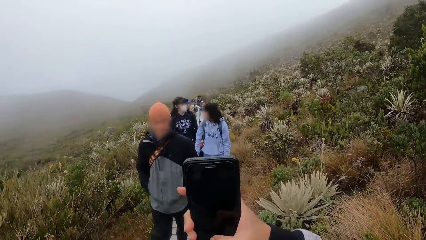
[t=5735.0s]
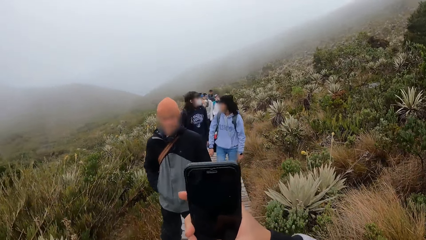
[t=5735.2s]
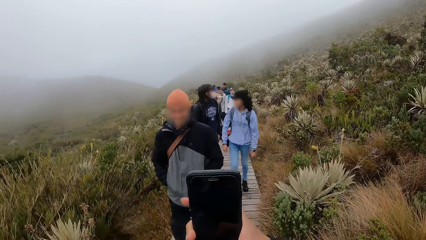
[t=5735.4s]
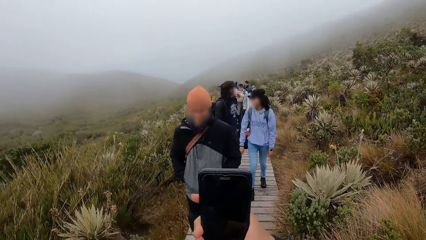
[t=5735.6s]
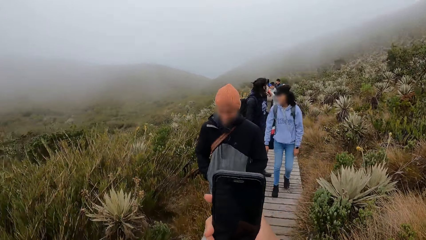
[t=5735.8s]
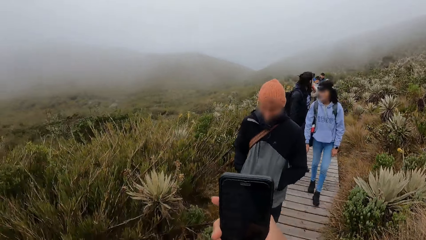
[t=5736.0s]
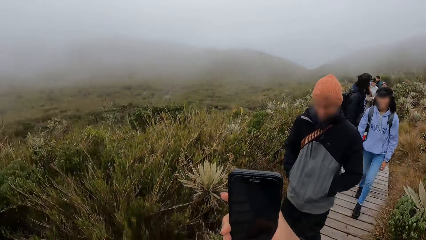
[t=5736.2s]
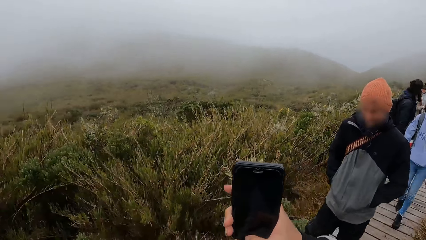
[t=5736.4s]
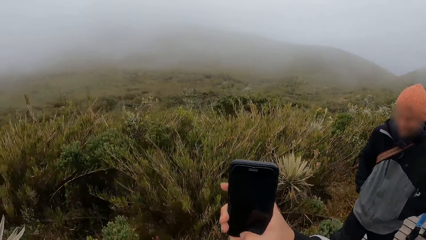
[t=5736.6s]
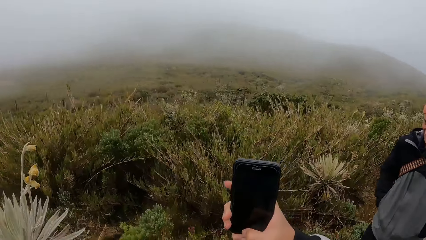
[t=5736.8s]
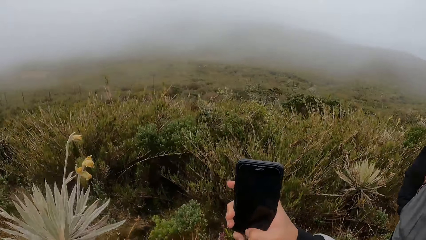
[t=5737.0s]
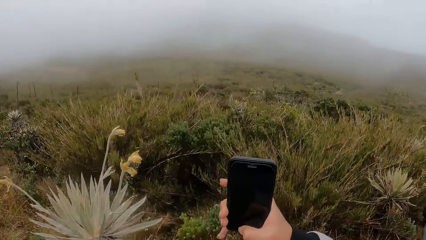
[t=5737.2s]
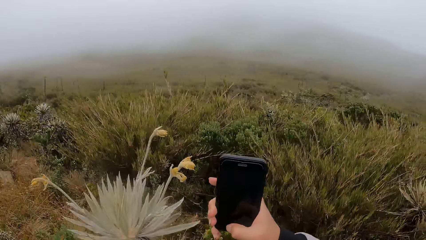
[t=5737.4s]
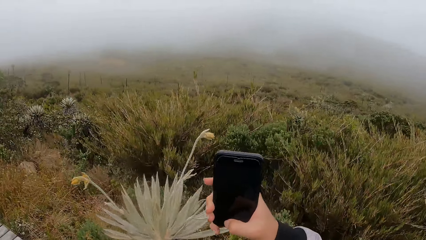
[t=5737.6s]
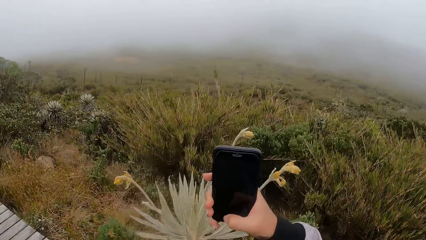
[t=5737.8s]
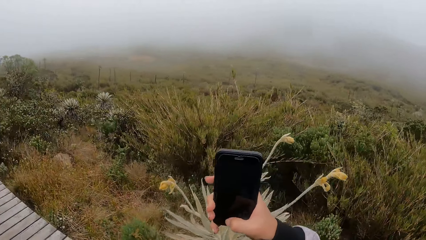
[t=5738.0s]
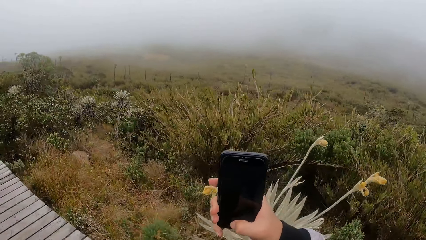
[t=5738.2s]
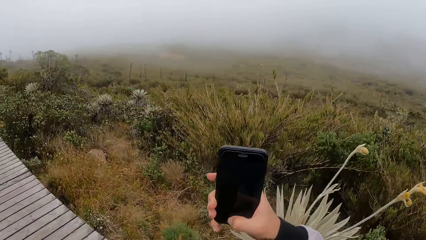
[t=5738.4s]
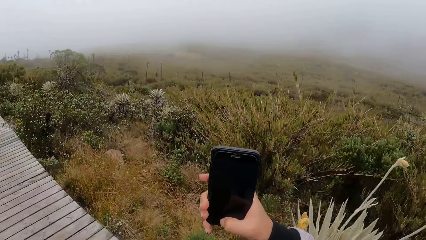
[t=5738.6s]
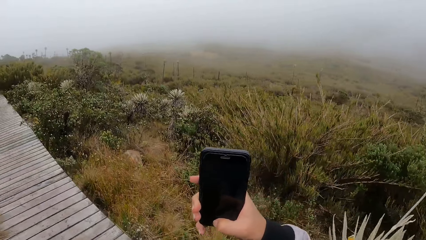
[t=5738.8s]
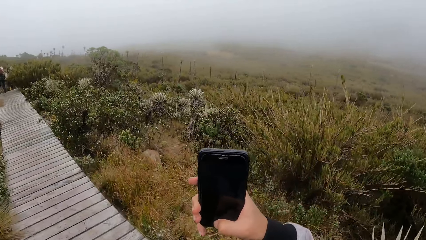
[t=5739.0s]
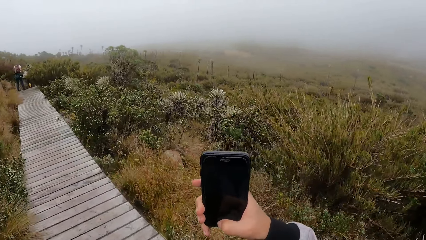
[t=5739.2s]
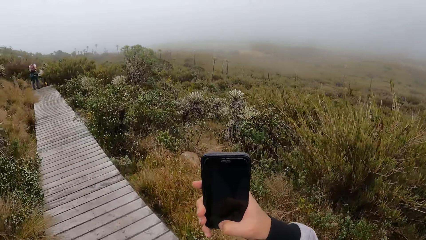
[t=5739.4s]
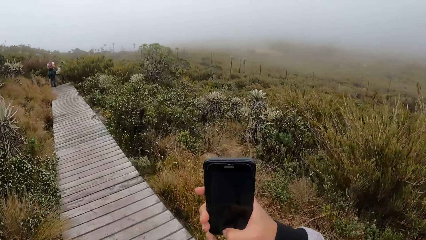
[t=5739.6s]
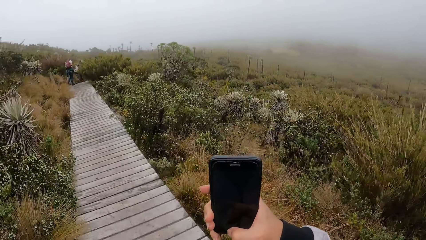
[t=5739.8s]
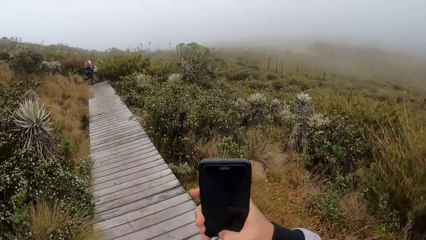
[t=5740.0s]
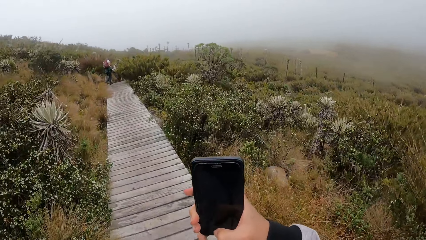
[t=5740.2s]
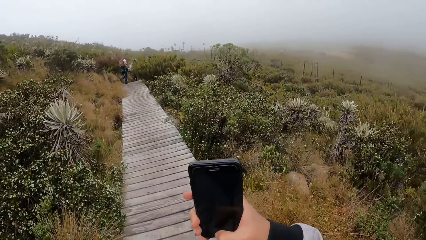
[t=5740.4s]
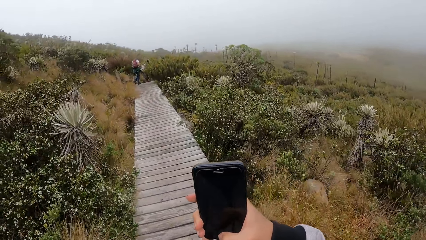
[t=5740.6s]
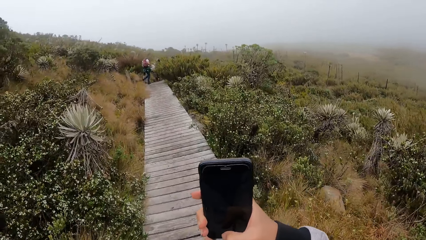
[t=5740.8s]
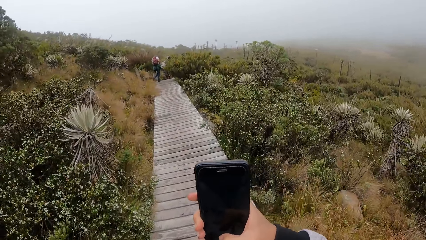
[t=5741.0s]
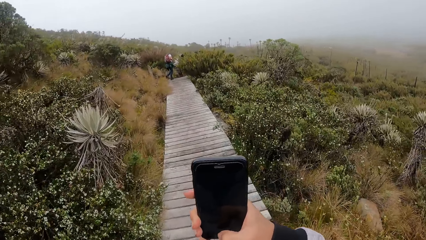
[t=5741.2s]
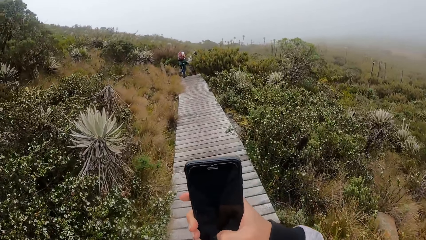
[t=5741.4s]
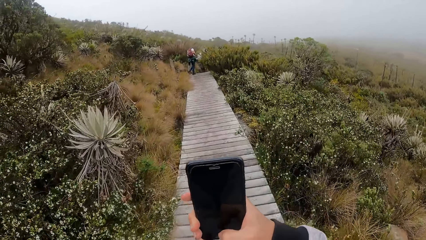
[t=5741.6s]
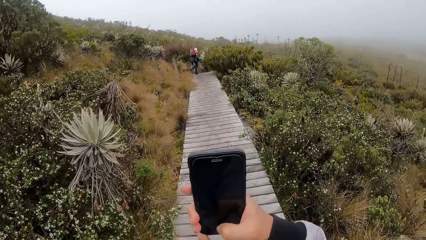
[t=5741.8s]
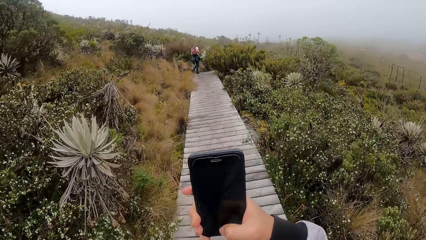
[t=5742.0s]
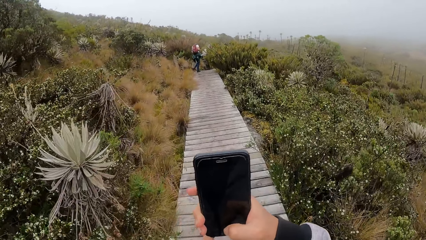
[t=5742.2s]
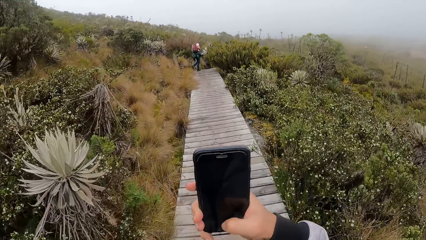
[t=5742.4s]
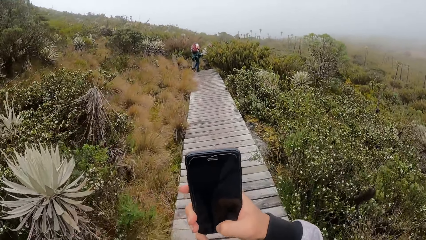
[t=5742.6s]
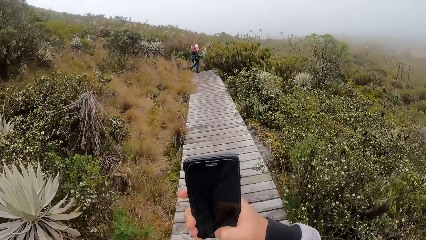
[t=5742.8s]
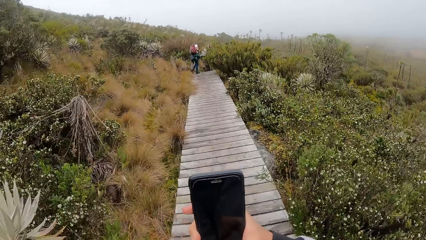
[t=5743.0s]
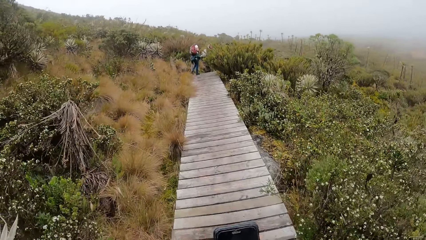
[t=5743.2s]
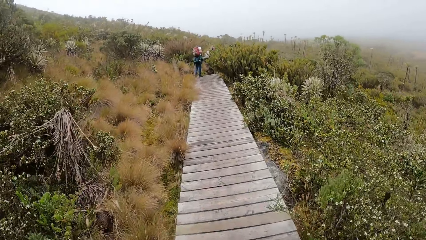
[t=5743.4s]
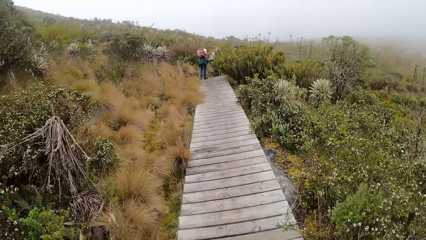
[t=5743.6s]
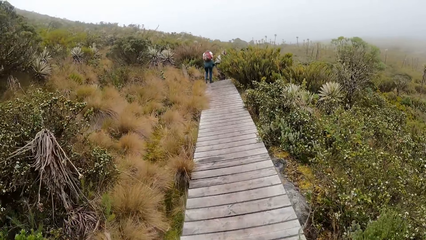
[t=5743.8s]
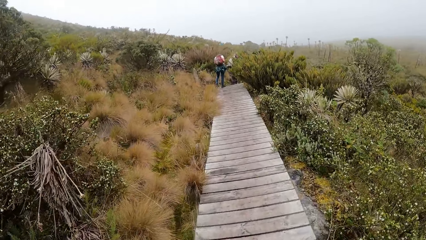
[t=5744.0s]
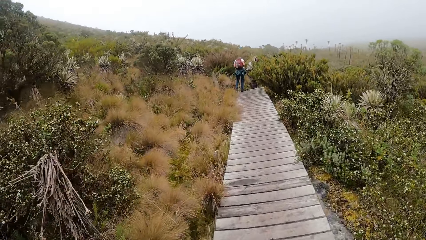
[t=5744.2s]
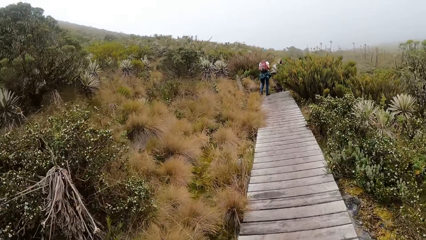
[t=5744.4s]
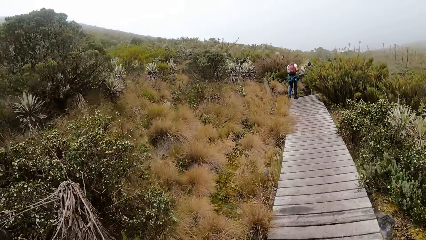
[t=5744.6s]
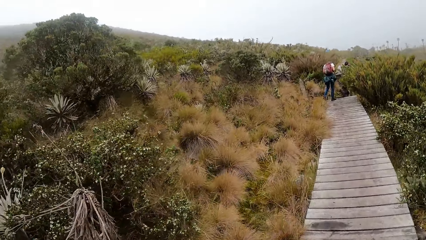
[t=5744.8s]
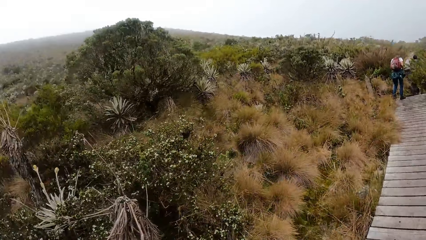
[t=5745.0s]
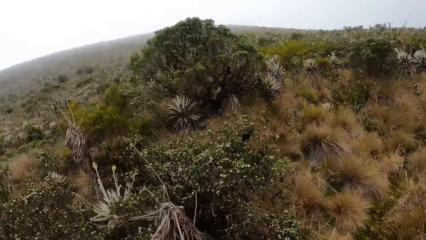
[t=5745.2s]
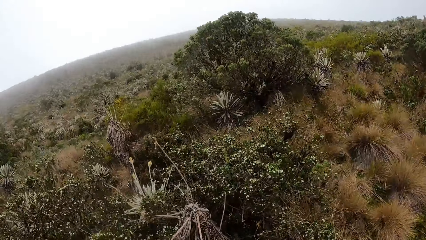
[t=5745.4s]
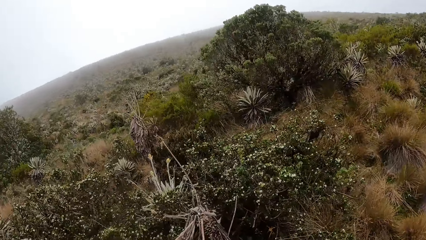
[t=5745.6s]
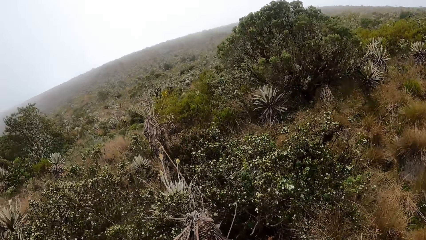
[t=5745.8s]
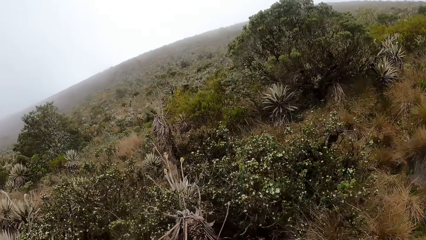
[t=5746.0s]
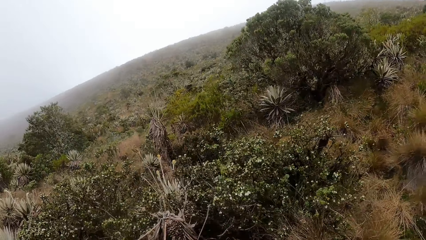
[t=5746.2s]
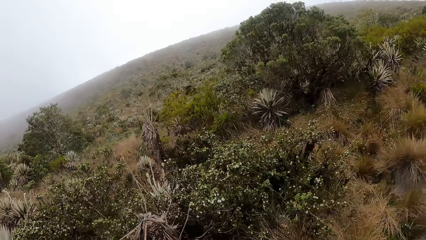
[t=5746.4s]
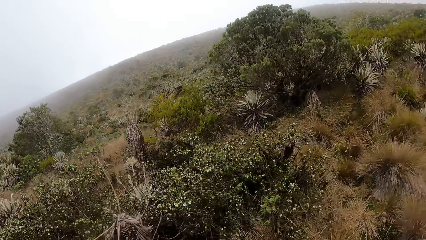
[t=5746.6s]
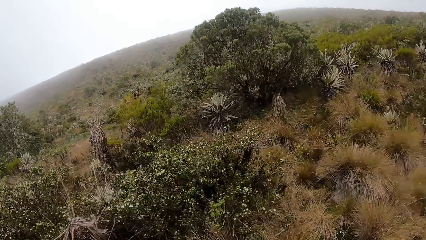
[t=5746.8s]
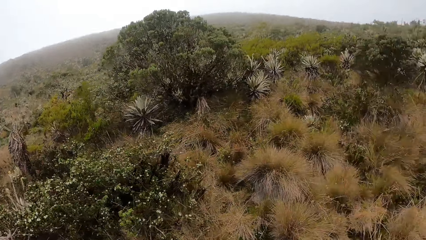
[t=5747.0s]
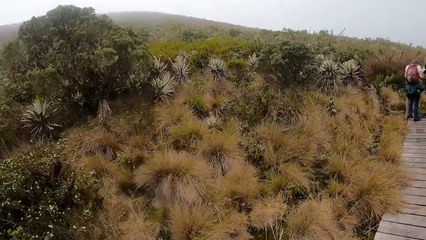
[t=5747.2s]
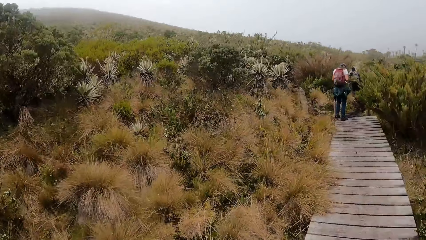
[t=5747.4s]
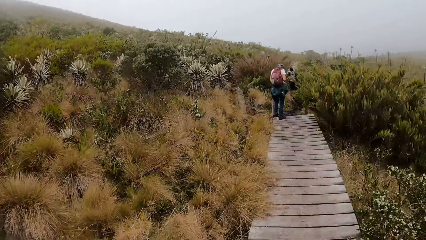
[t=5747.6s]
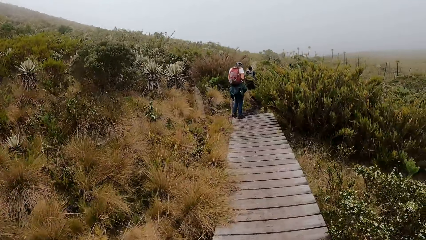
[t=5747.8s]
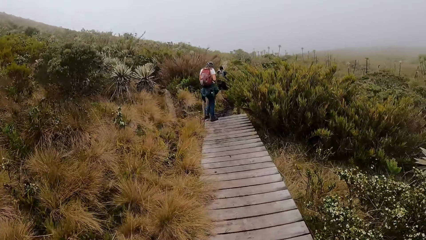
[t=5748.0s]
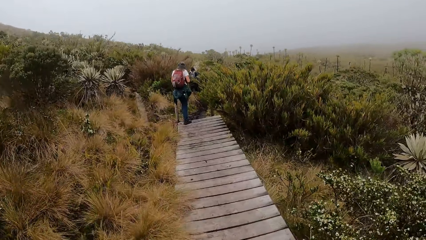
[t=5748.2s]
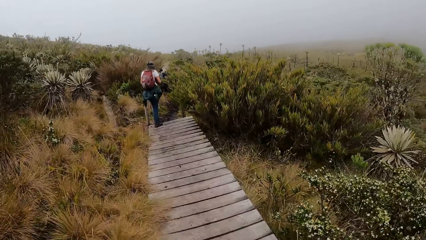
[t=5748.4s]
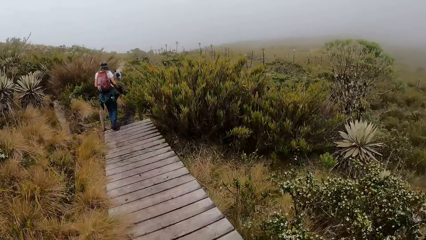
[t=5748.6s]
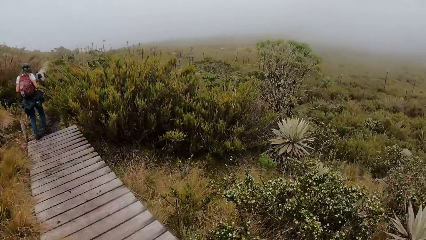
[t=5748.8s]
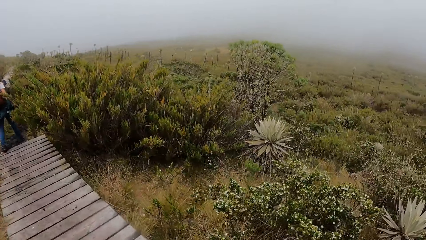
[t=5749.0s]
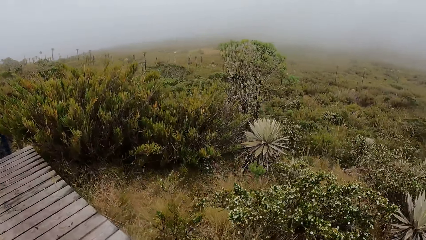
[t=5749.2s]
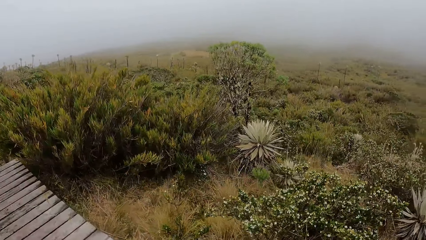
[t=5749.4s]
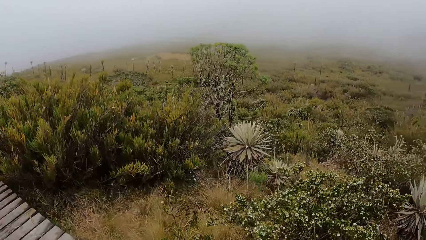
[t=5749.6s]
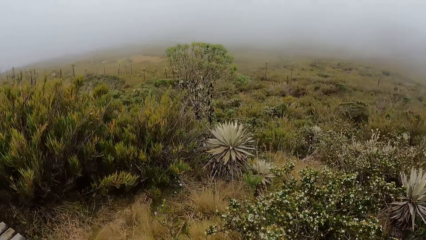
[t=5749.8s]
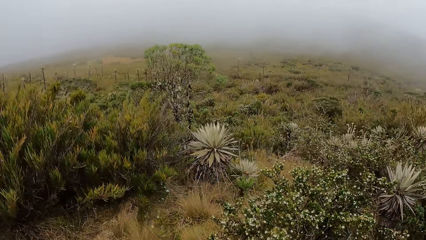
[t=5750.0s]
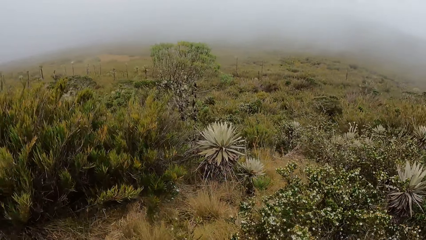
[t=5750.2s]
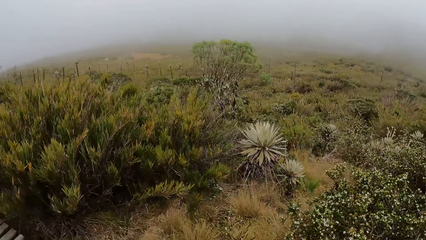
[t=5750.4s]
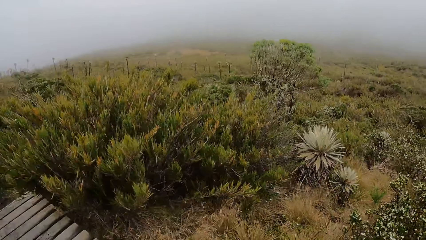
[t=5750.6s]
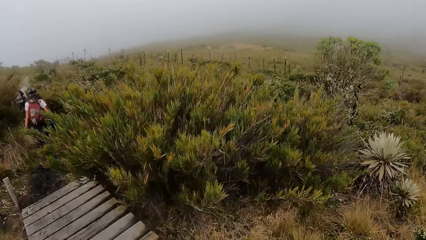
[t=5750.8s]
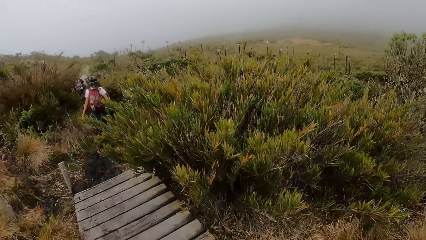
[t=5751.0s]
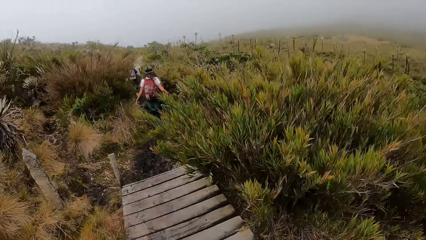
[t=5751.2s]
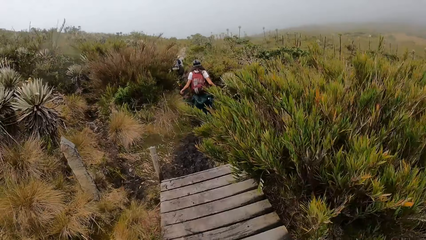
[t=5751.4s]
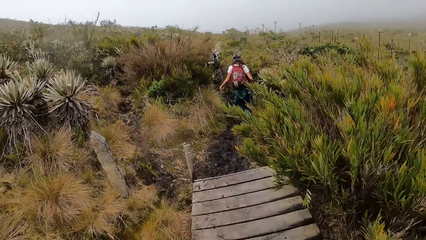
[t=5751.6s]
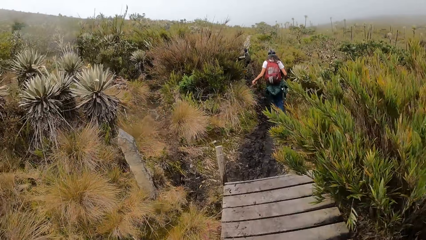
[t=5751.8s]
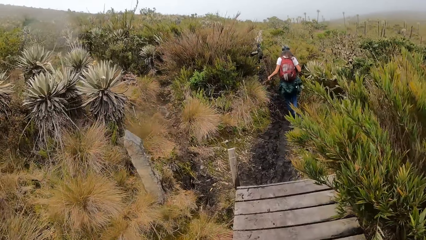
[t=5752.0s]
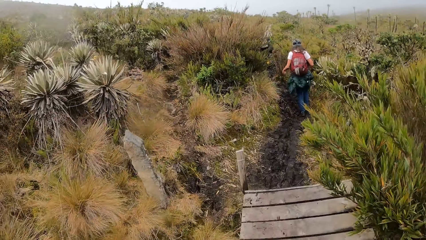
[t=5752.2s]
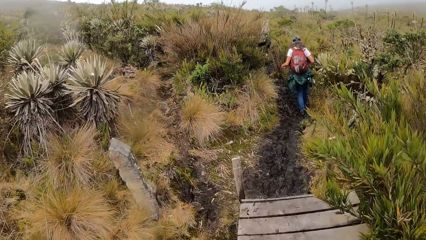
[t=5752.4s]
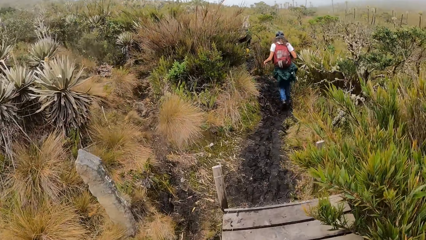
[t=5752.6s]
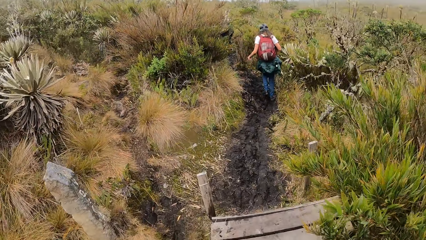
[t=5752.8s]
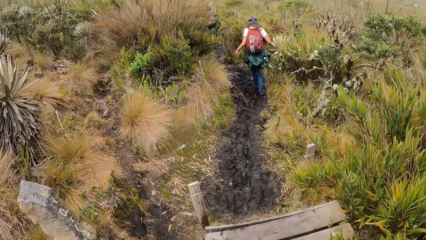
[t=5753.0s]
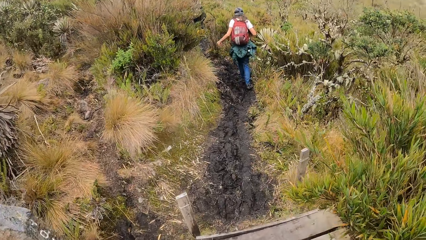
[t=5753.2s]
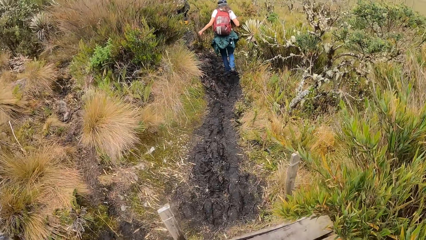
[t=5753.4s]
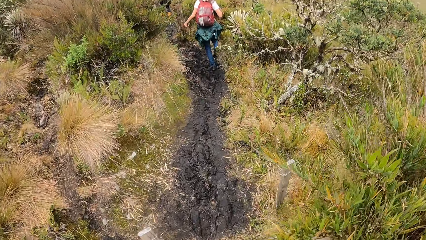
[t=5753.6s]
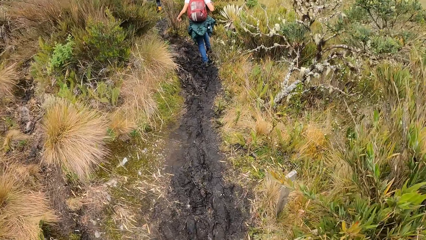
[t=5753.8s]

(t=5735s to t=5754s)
The camera wearer takes a video of a group of people with the phone in her right hand. She stares at the field. She walks on the bridge.
